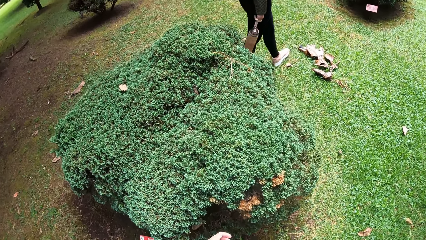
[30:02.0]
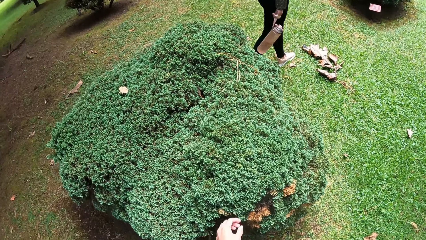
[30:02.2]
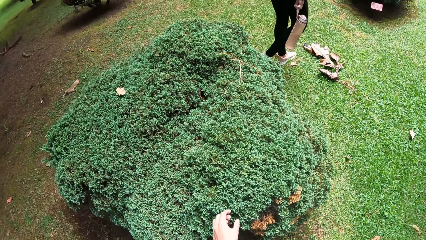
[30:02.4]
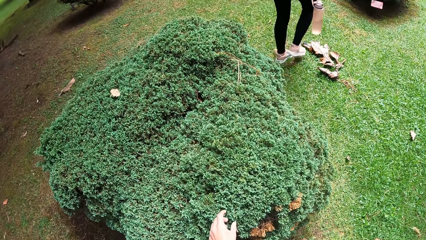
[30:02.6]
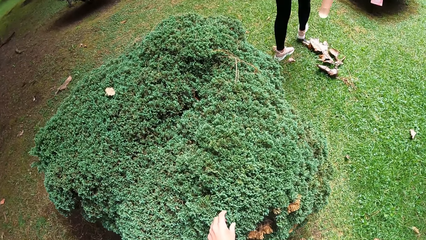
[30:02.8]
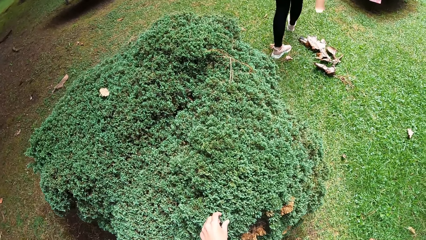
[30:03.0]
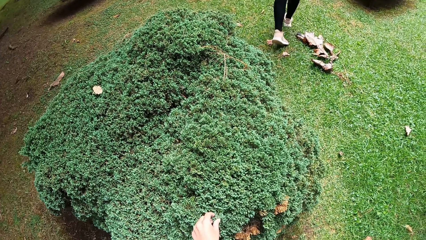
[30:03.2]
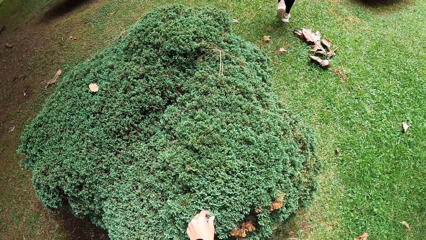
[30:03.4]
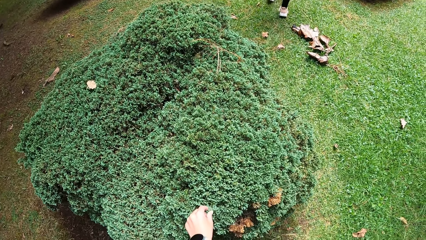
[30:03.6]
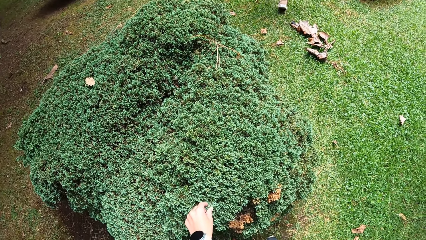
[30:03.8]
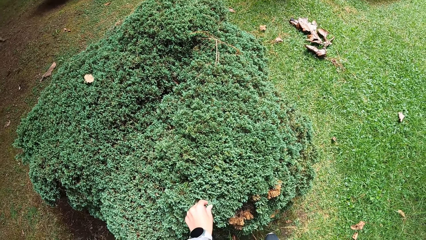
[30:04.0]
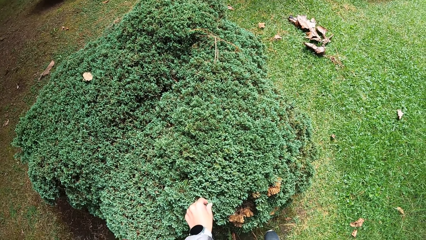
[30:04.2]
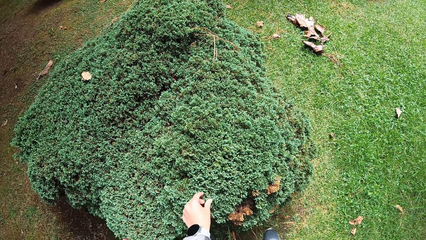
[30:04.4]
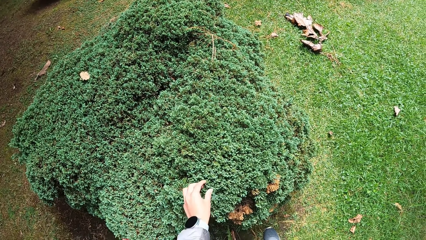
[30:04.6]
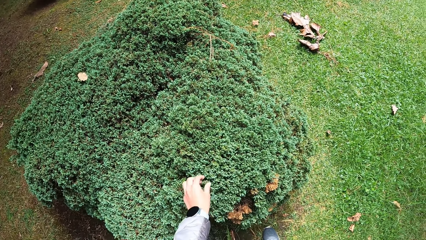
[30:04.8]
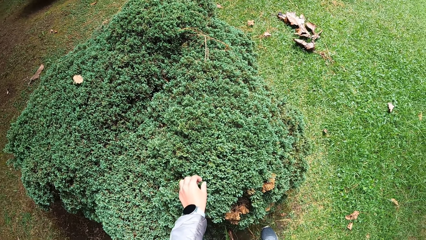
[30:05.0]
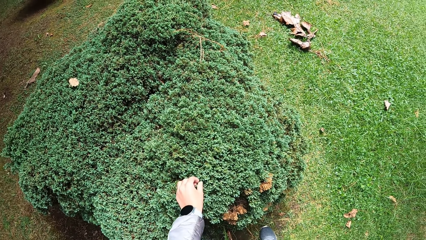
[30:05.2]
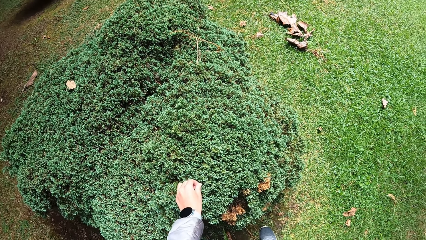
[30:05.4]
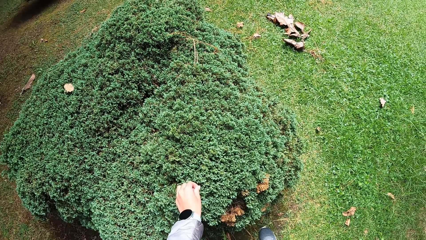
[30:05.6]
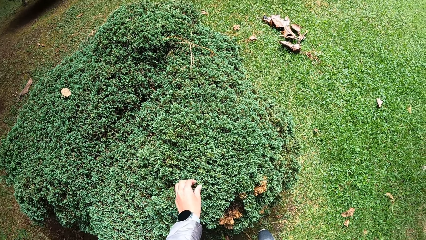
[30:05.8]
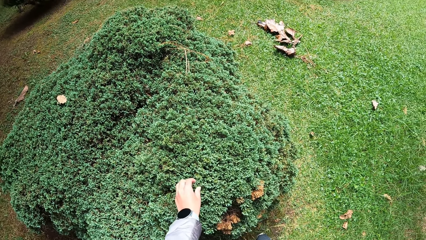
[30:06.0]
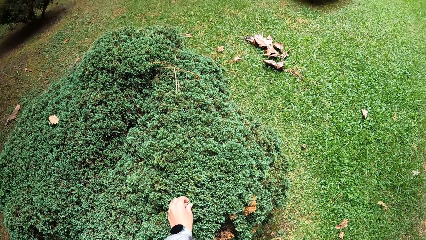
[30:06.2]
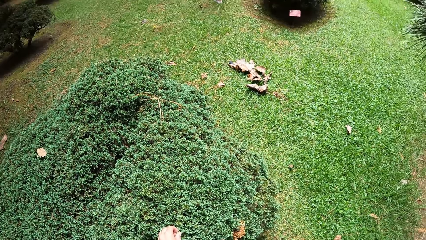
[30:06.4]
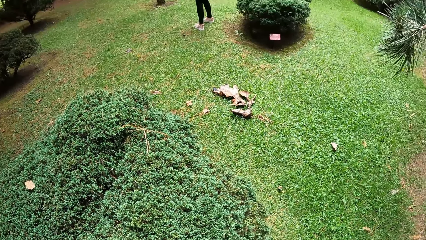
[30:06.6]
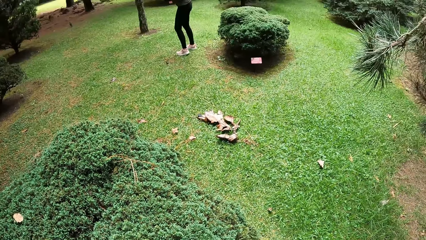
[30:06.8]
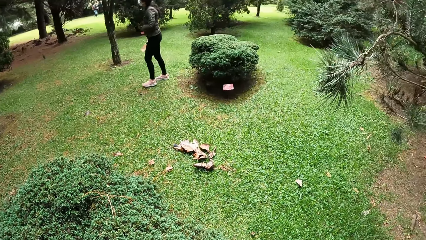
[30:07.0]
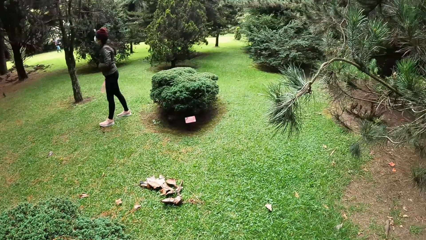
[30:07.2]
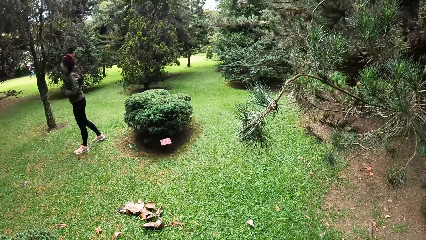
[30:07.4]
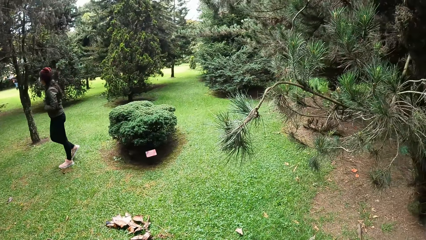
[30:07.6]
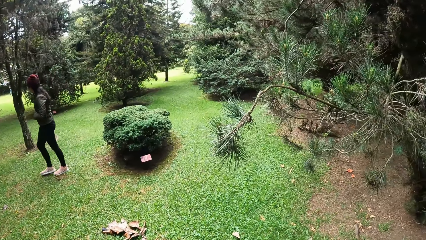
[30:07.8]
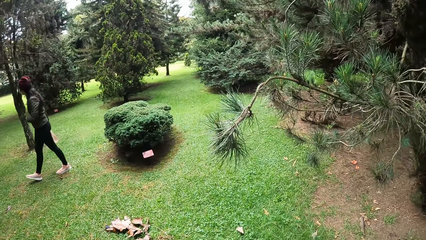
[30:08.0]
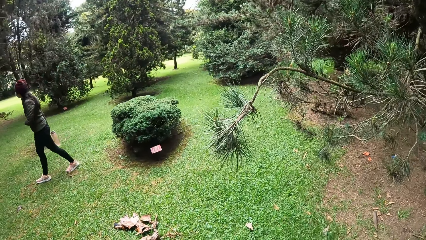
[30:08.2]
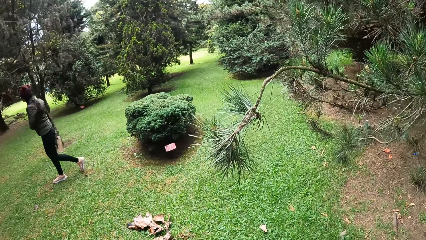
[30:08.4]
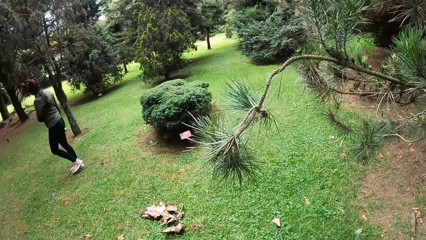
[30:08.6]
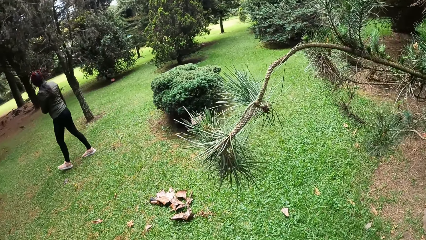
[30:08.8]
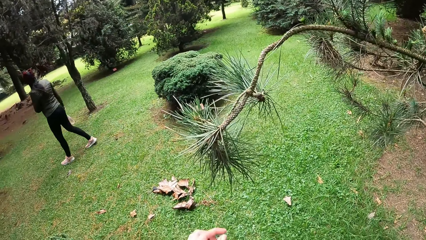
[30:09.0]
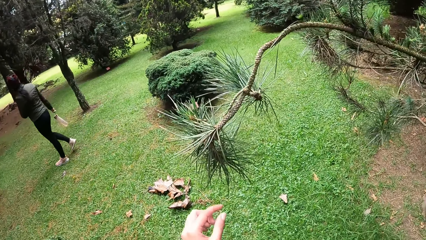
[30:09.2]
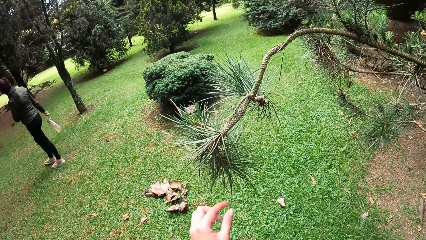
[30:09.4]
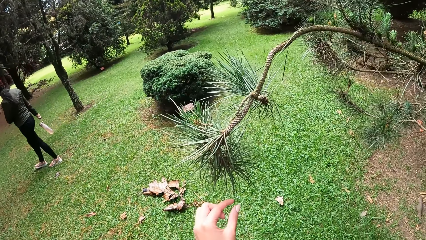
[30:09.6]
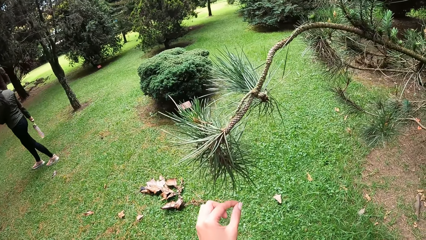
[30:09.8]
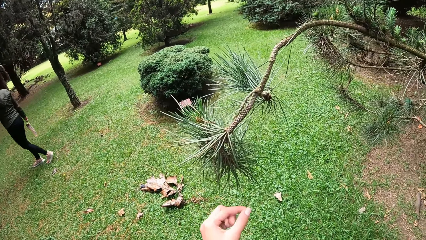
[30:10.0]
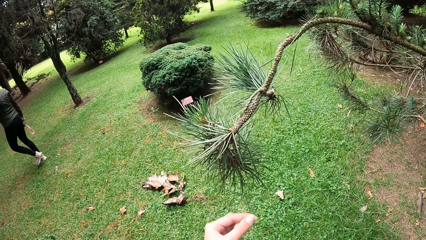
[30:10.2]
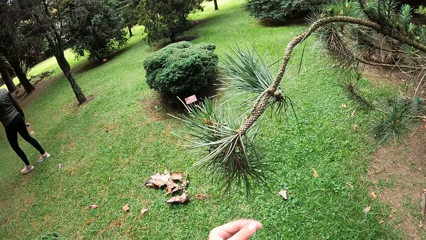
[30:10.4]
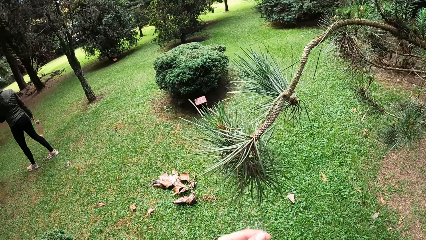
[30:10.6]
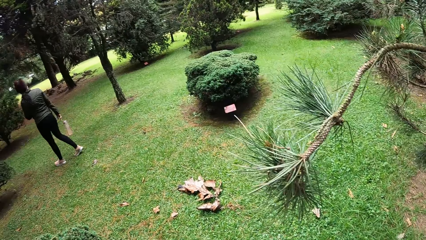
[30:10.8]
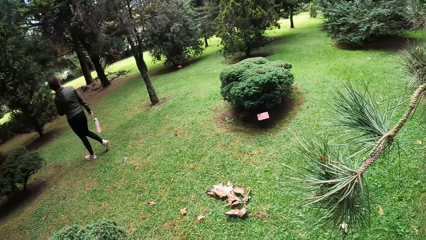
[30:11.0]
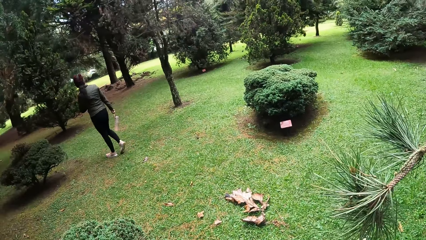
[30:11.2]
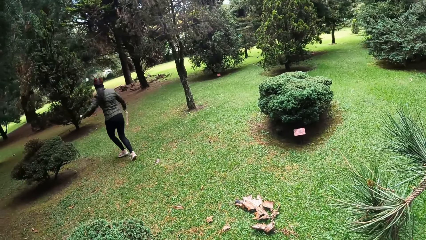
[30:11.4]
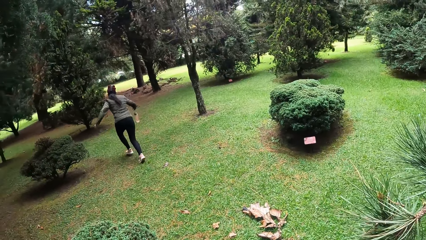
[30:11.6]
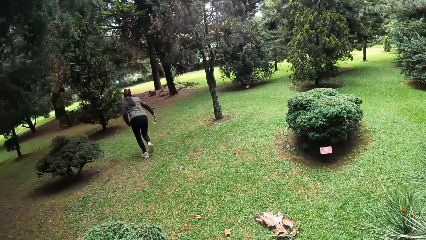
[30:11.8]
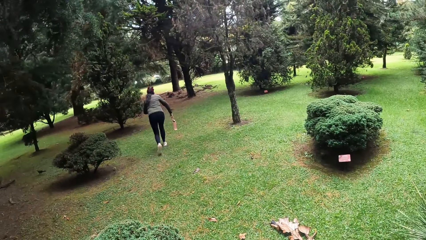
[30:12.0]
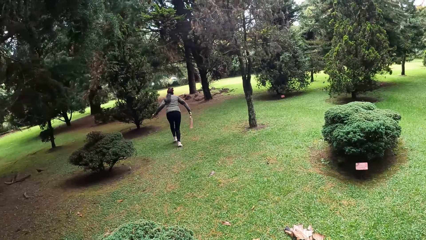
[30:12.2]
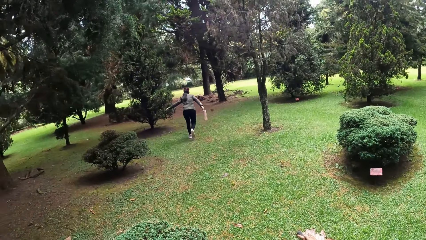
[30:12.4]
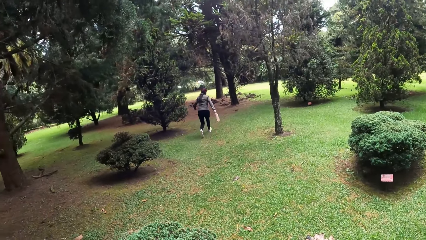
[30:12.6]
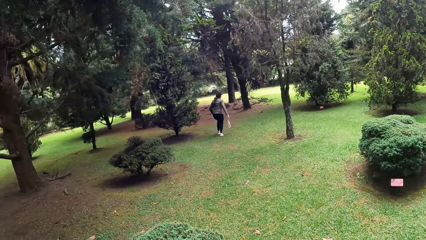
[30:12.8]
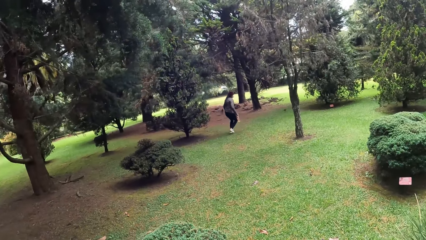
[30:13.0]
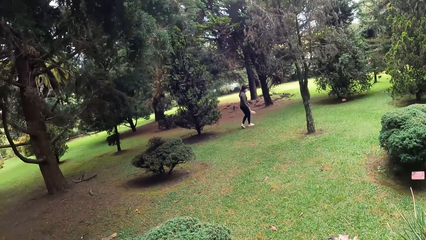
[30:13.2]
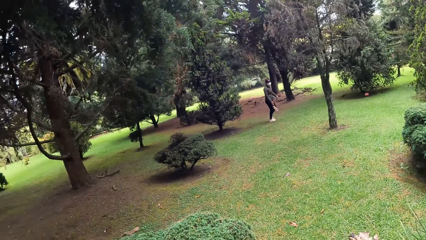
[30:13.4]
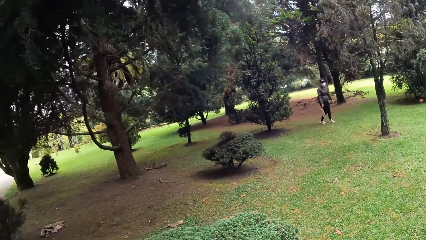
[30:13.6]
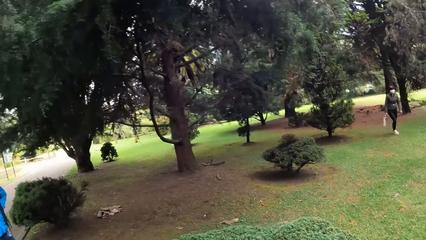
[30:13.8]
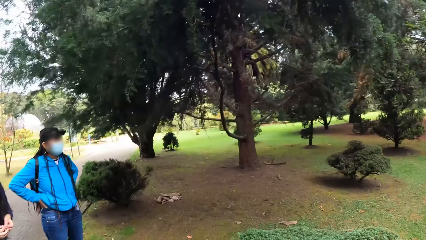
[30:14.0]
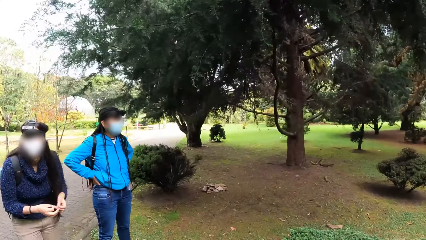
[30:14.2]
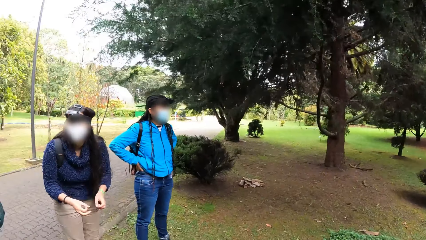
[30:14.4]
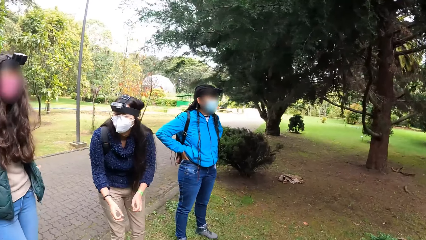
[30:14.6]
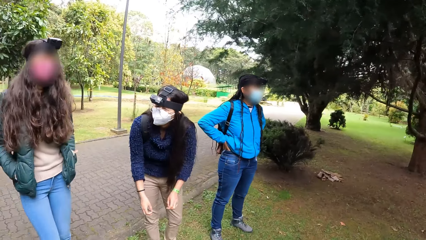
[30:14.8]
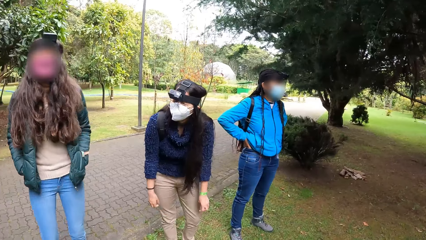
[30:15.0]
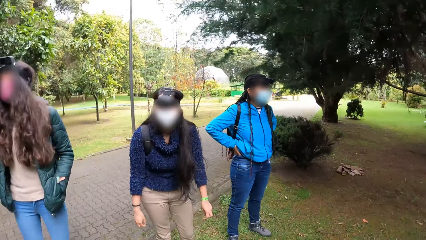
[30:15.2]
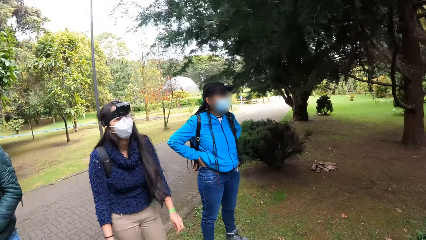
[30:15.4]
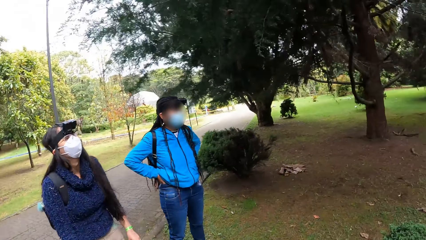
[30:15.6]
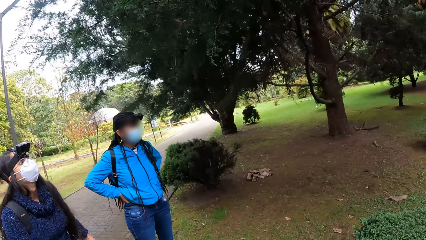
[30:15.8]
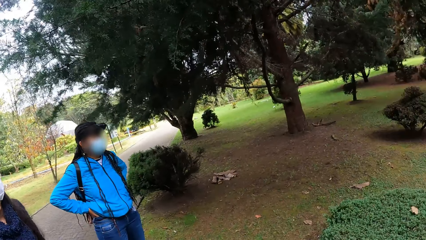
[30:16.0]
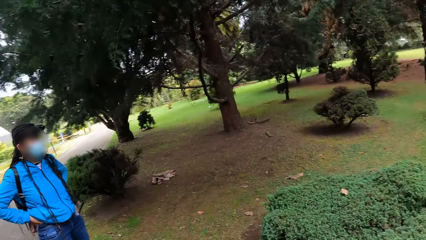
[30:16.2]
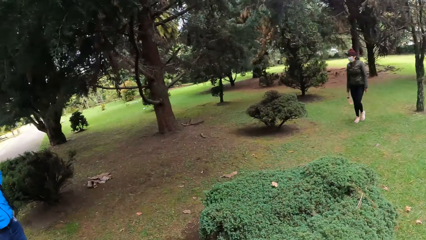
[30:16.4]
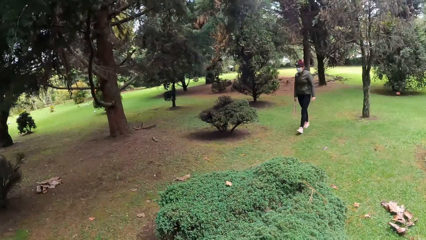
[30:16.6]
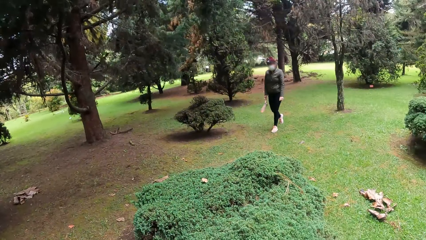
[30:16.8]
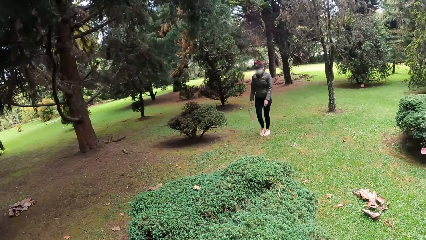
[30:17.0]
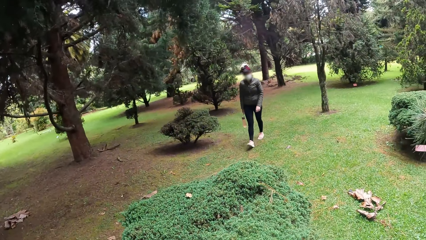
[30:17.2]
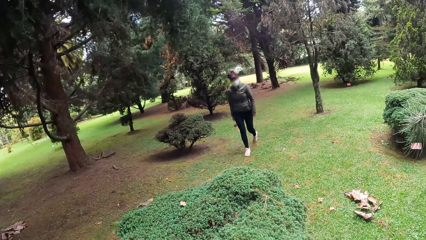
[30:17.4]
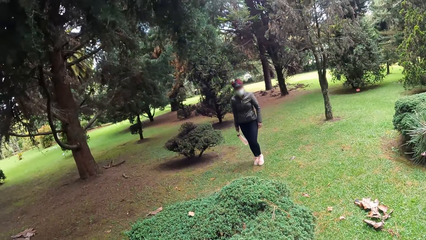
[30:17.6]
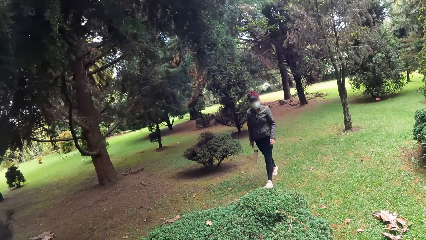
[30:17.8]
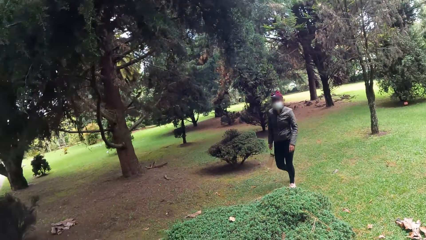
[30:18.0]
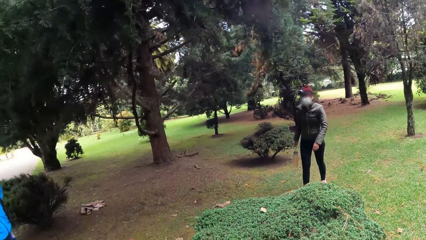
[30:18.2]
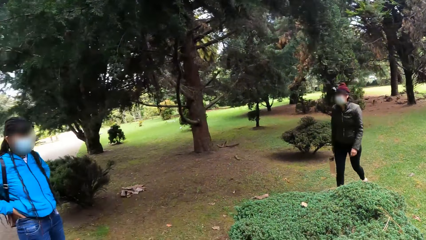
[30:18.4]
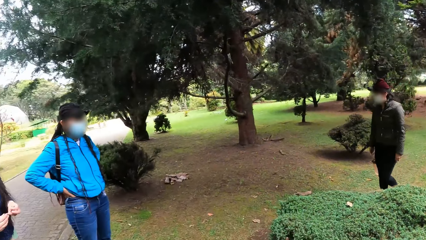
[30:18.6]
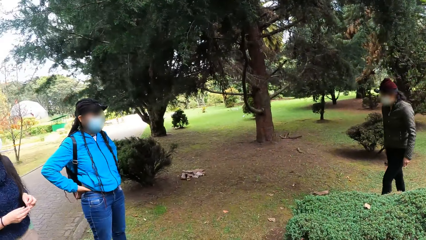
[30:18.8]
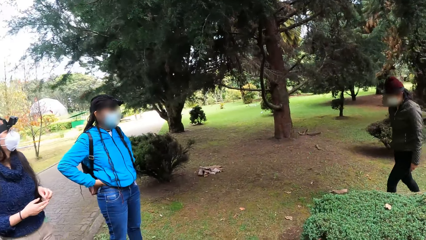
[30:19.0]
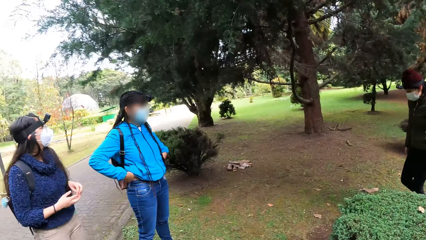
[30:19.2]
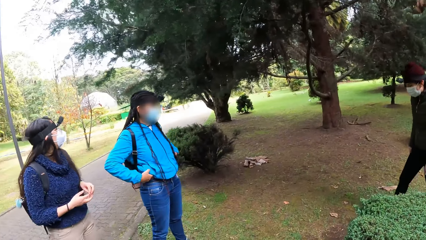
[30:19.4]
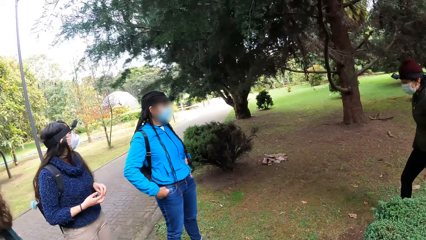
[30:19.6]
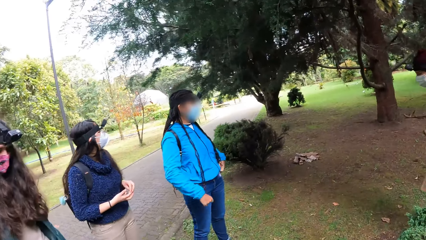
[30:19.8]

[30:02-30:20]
The camera wearer touches a flower or the tree leaves with her left hand. She walks on the grass. She touches a leaf with her left hand. She looks around the compound.
